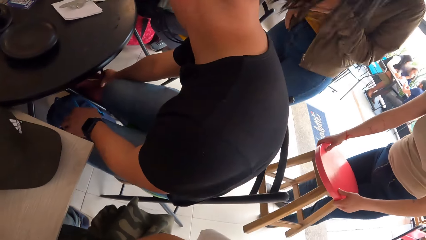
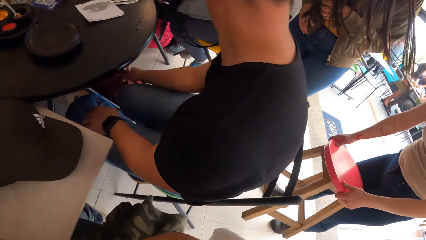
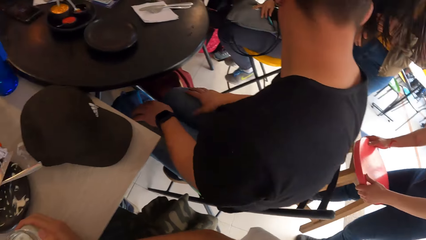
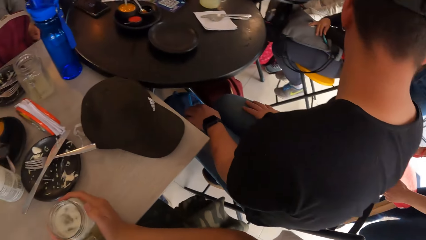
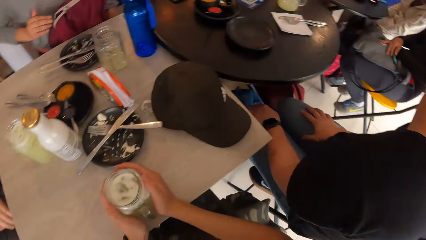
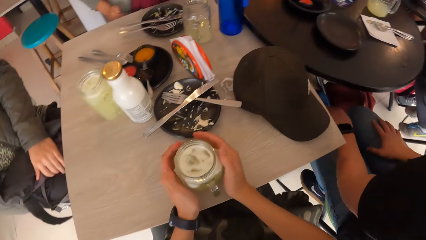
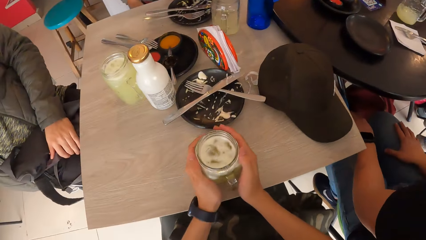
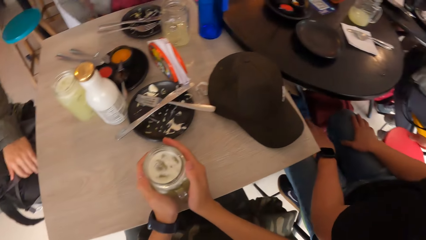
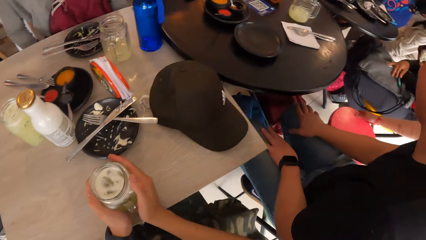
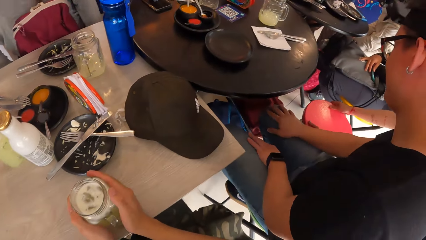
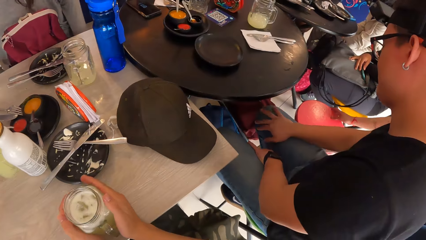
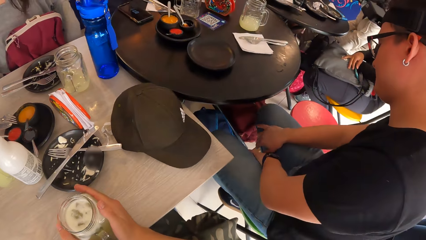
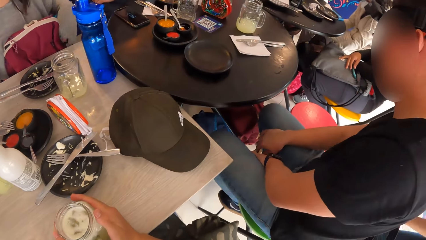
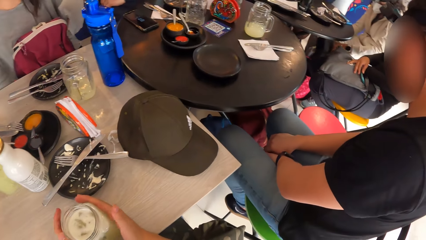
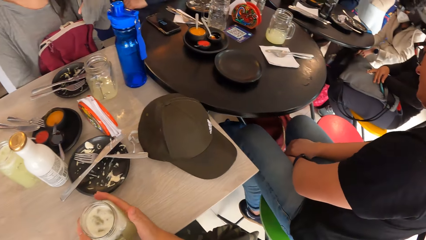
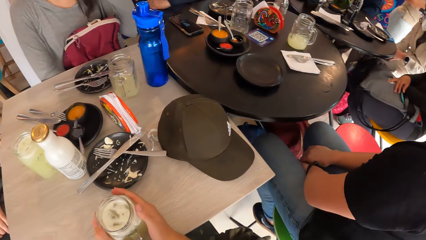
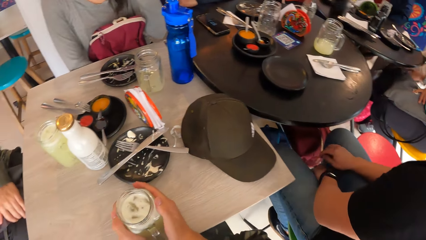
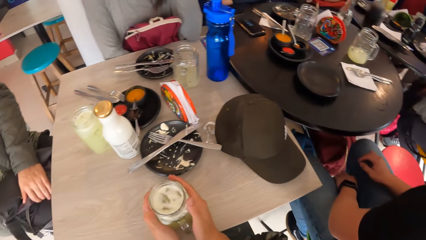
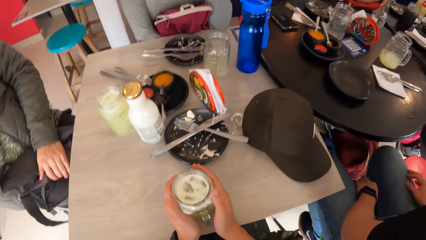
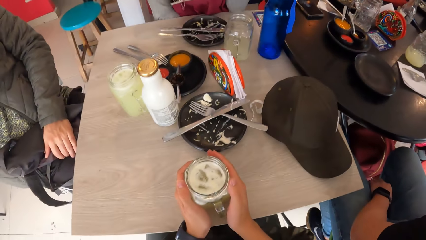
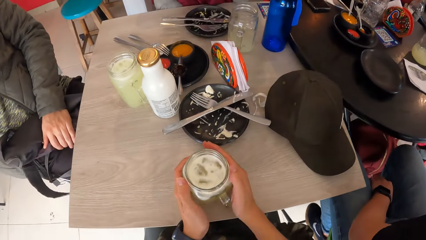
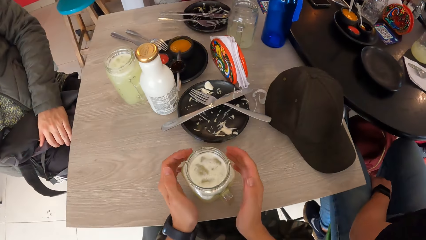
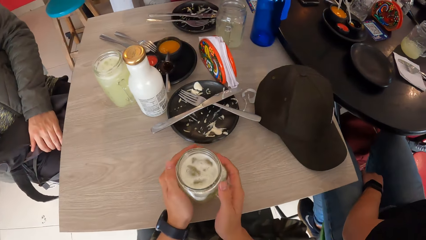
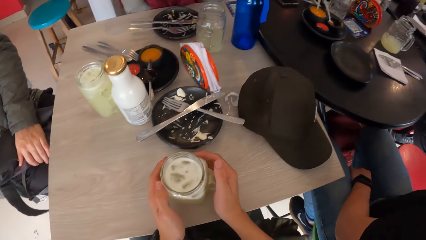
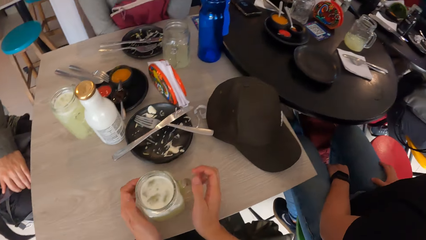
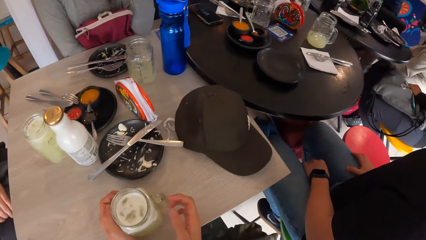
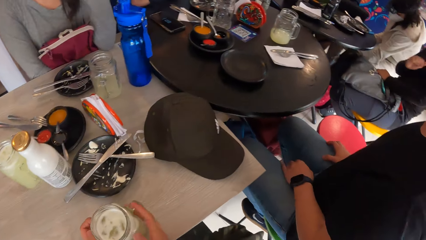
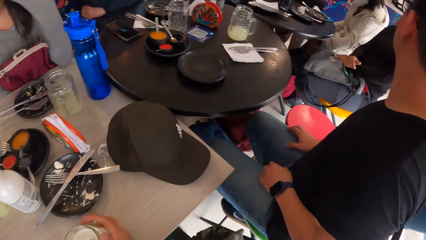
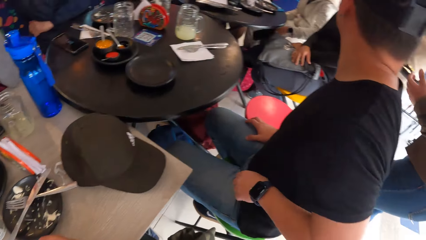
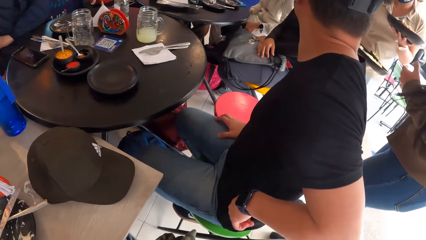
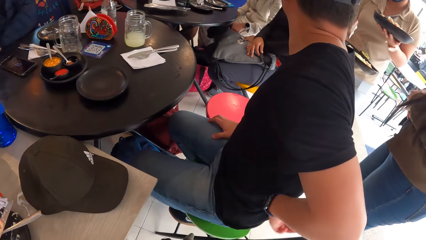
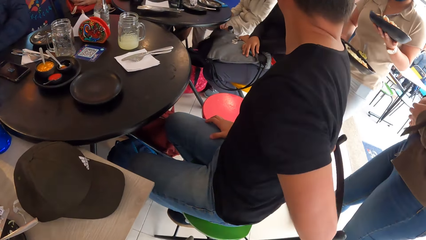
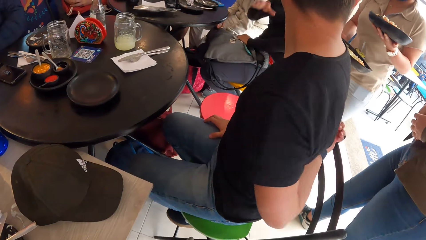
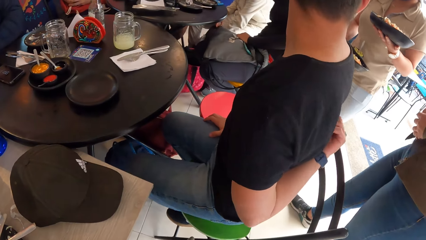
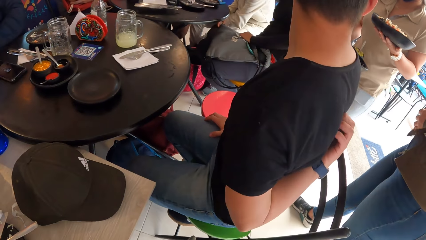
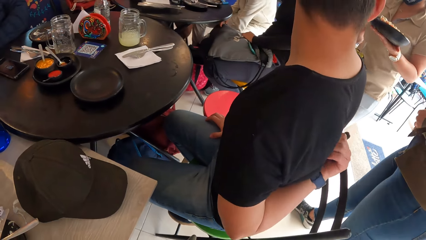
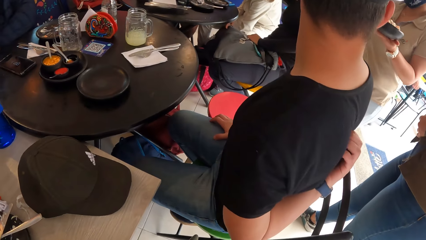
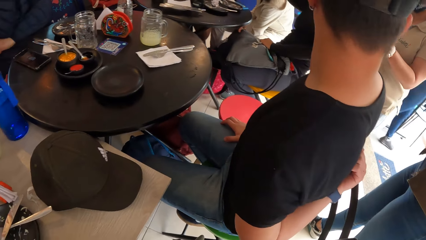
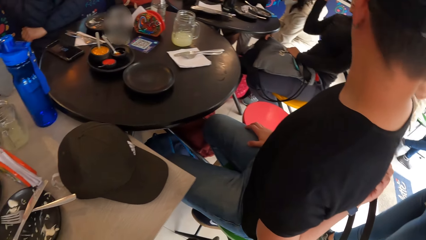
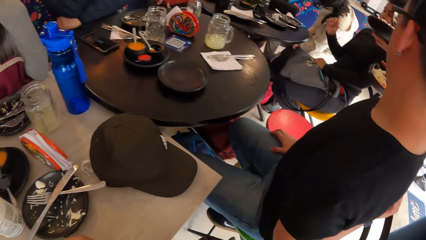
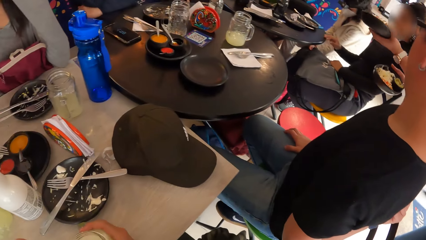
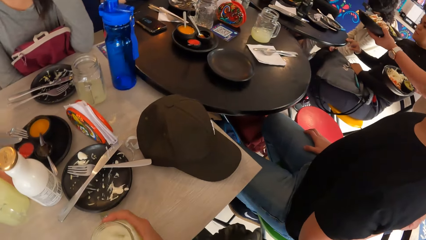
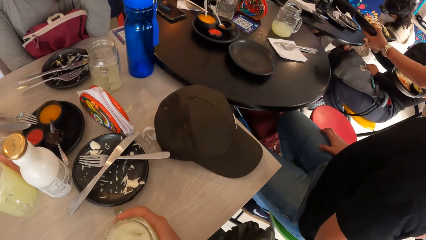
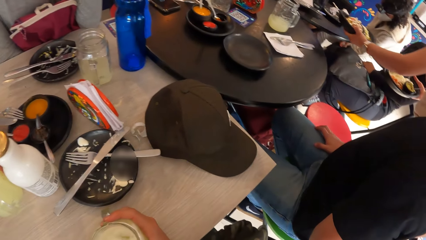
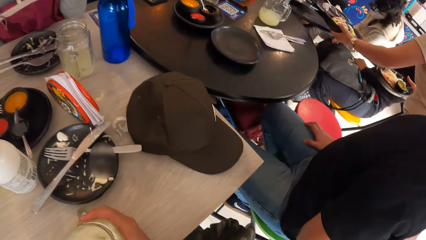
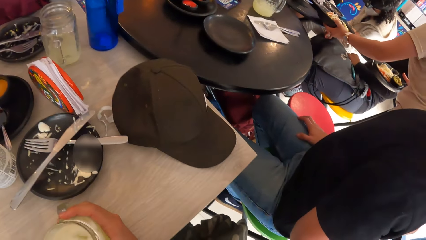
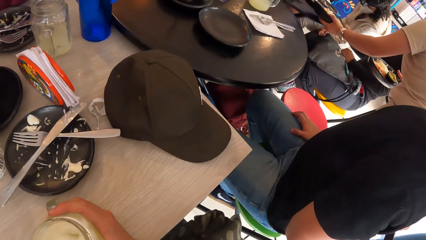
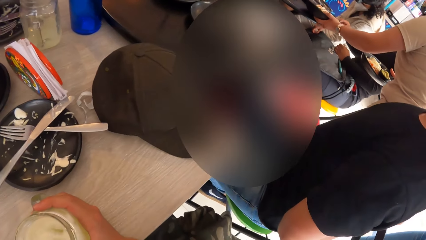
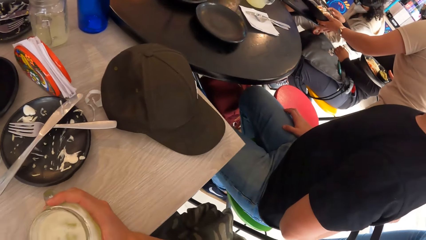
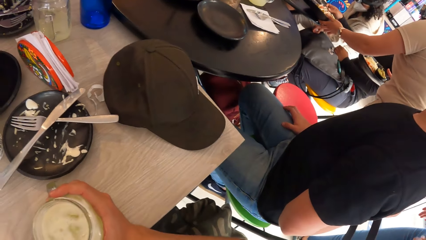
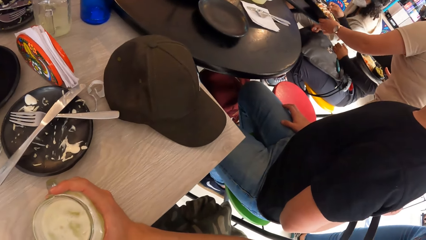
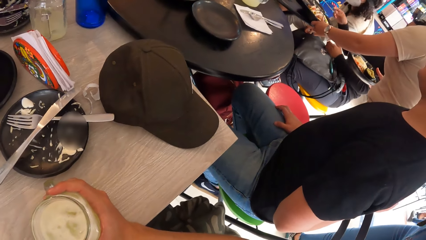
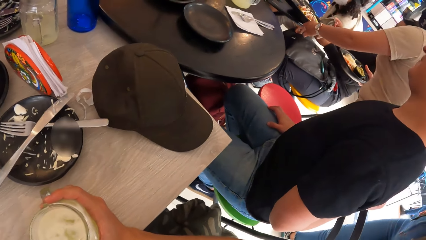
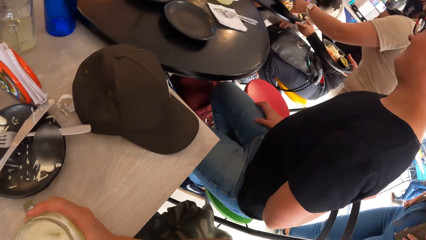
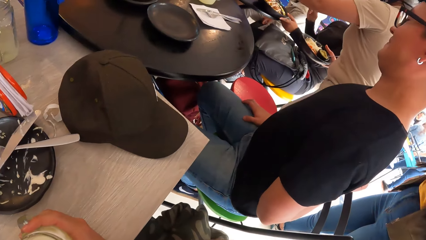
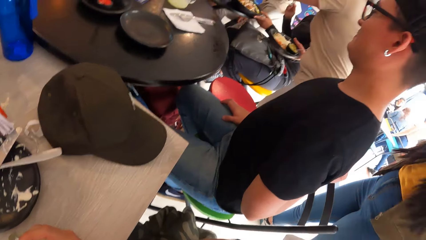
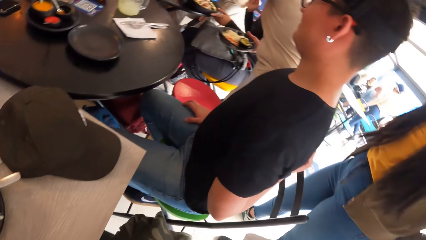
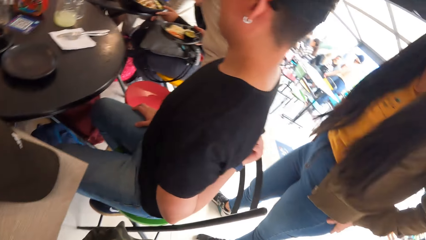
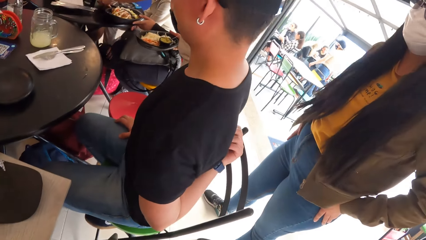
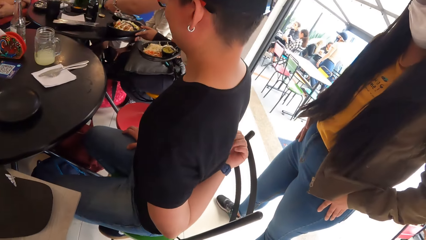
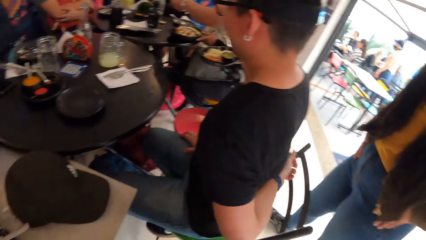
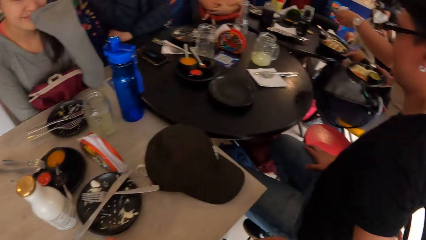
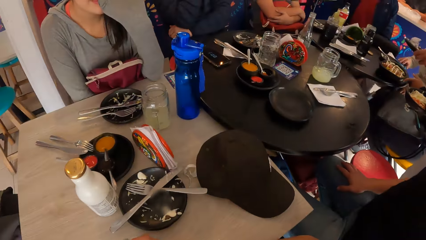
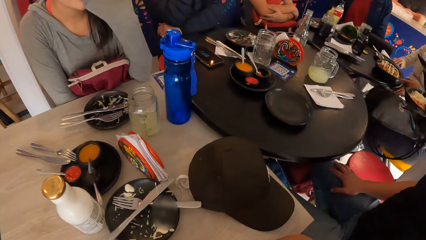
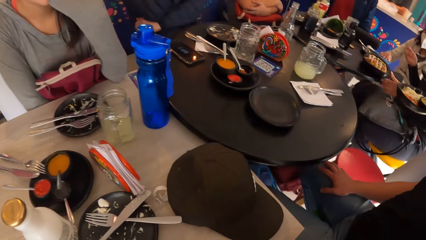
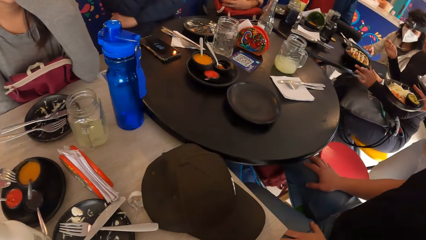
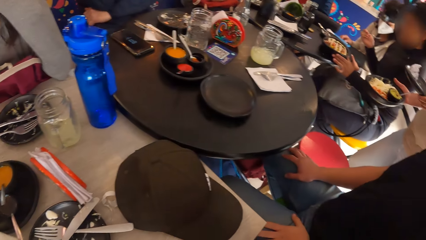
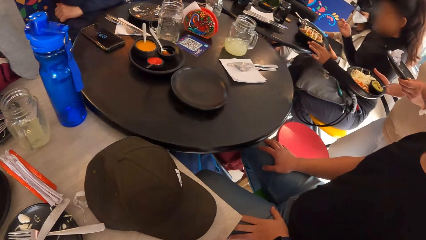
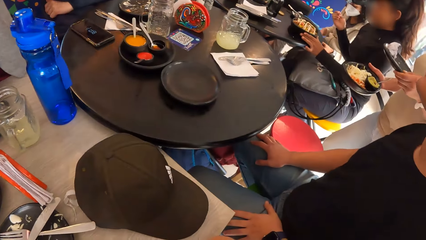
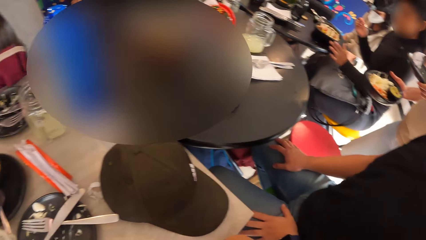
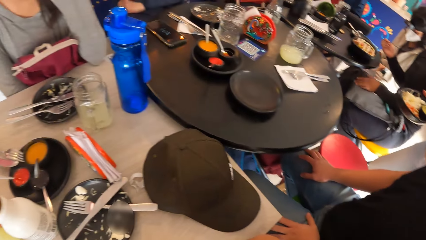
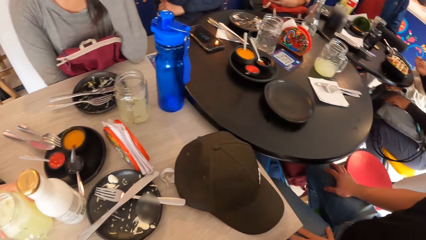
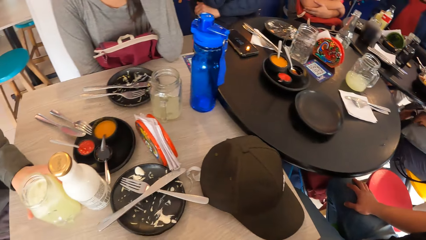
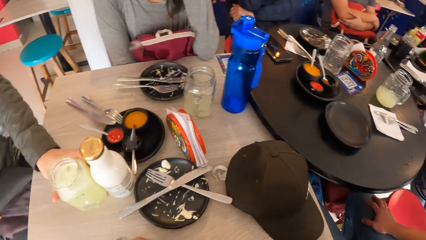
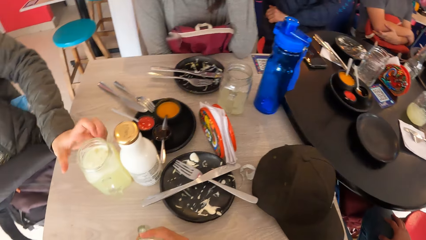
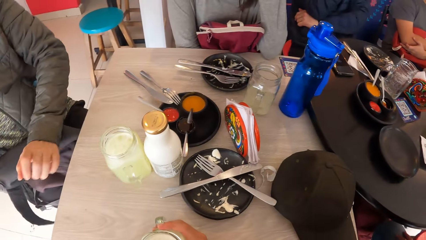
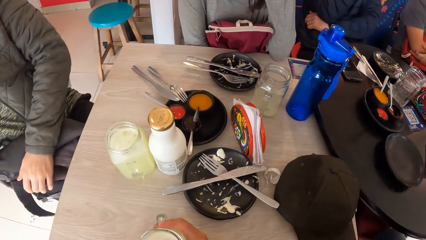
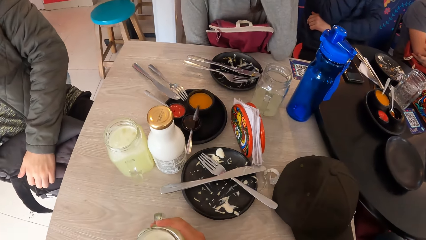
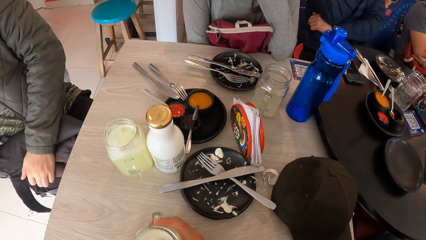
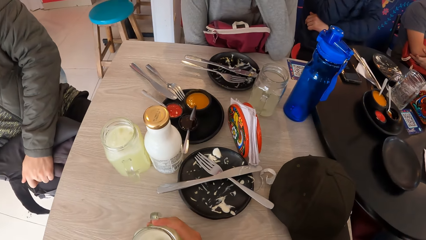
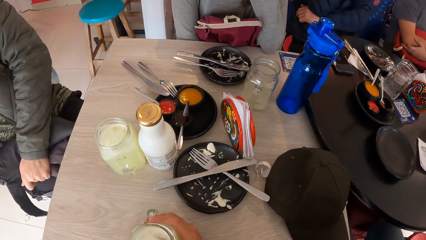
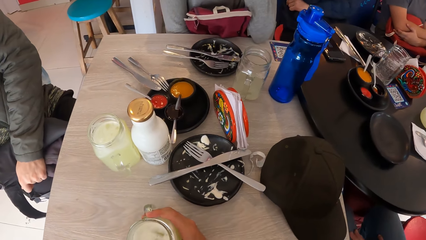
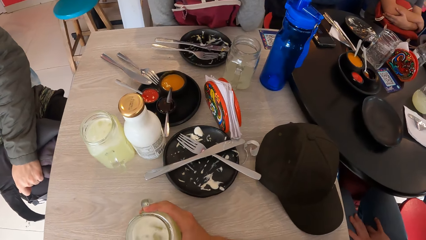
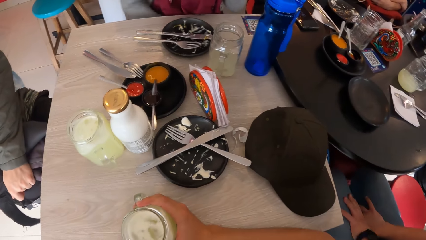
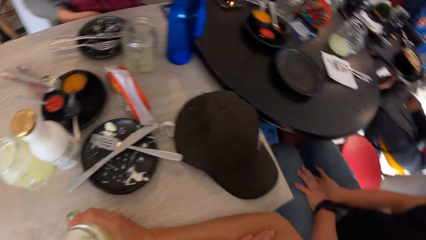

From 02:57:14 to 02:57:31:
A person puts the bag on the floor. The camera wearer pats the cup on the table with both hands. They turn the cup around with both hands. The man itches his back with his left hand. A waiter puts a plate of food on a table with her left hand.
